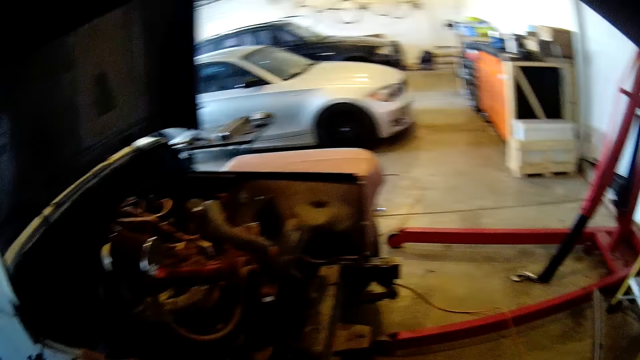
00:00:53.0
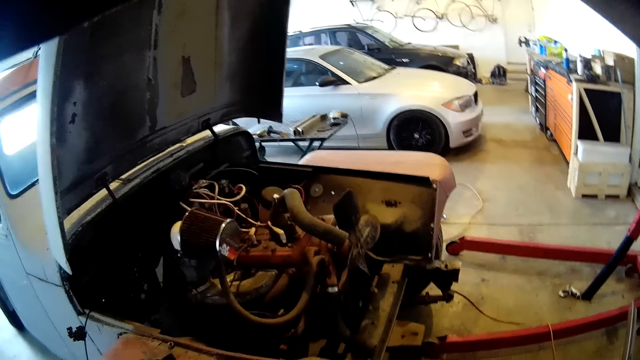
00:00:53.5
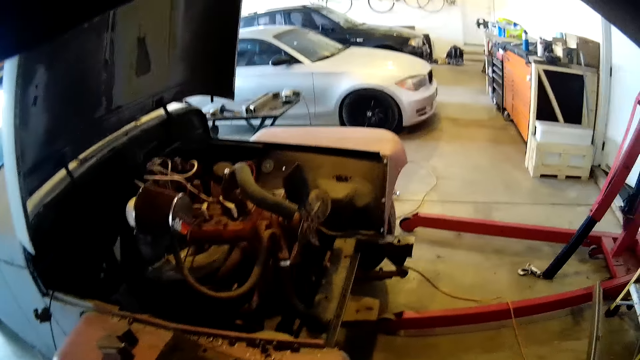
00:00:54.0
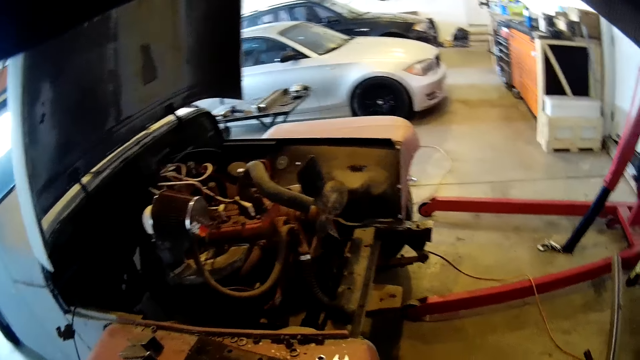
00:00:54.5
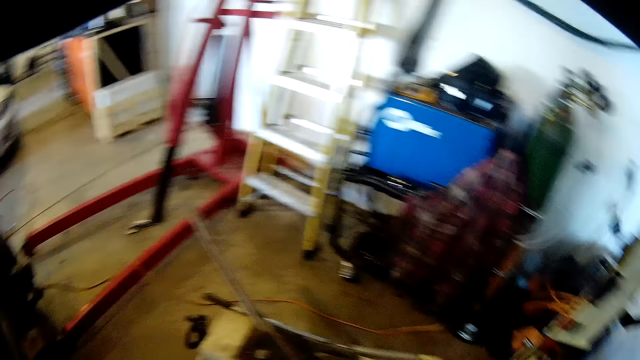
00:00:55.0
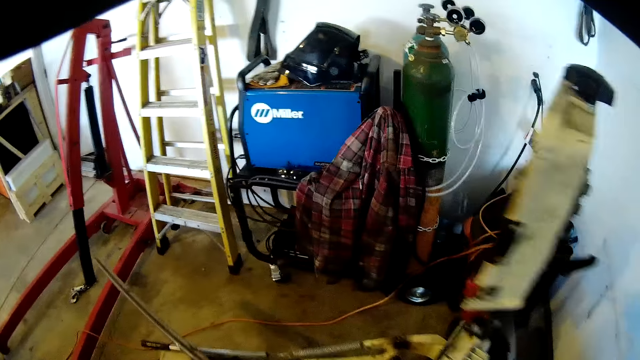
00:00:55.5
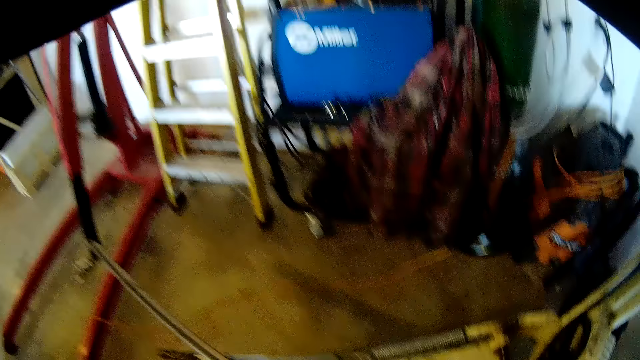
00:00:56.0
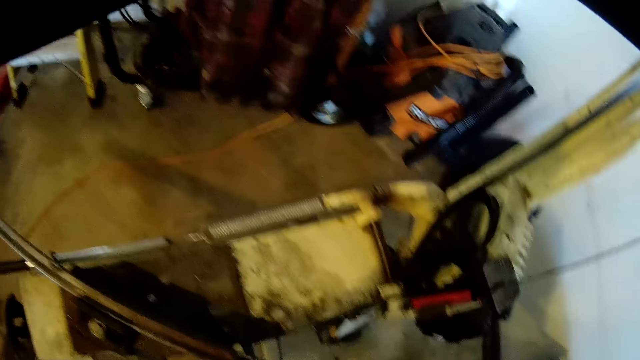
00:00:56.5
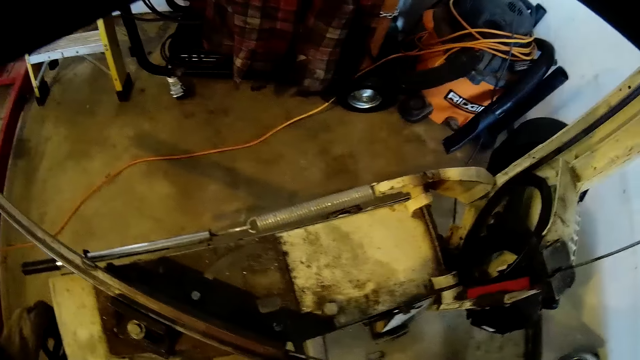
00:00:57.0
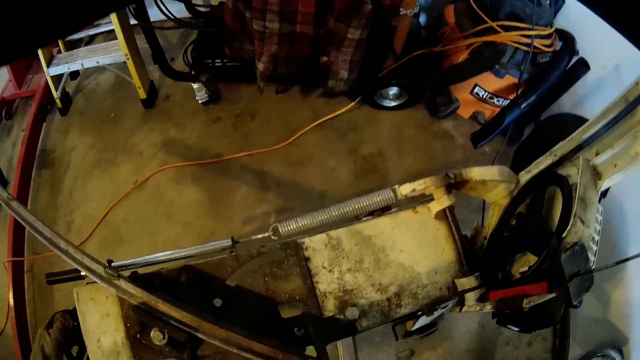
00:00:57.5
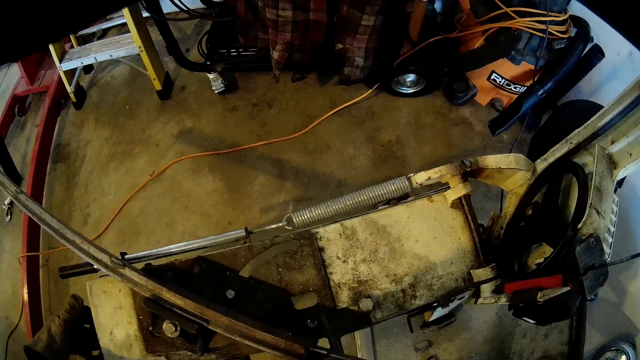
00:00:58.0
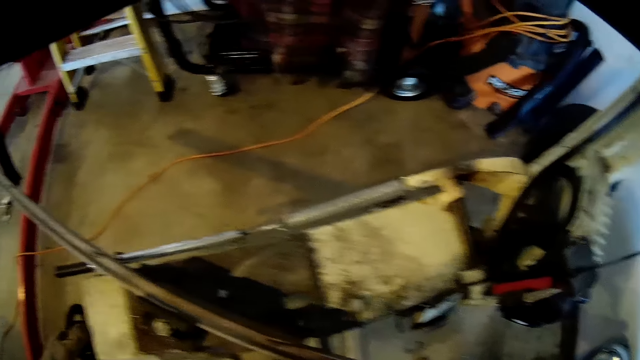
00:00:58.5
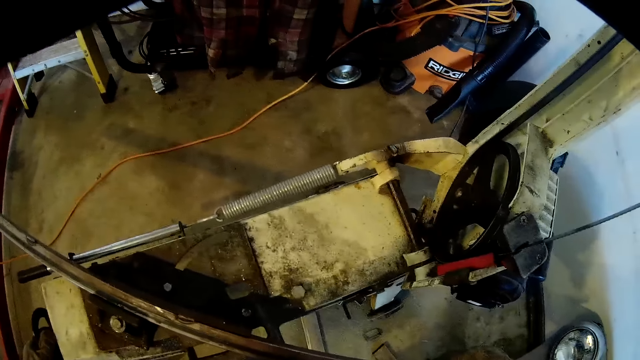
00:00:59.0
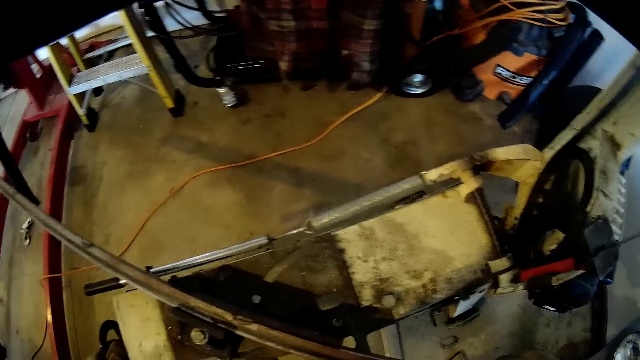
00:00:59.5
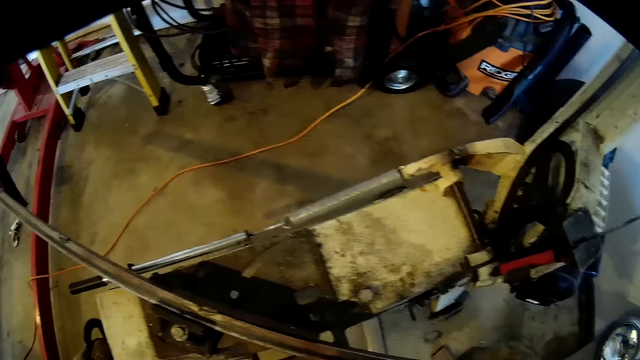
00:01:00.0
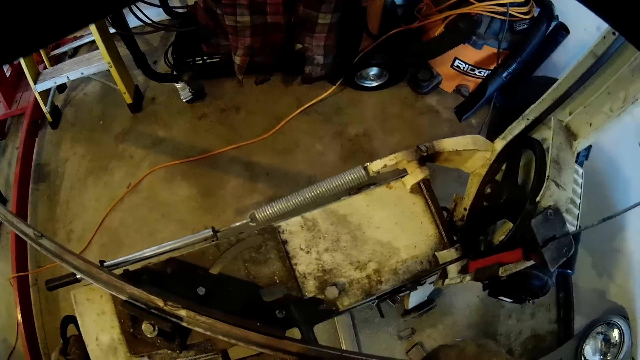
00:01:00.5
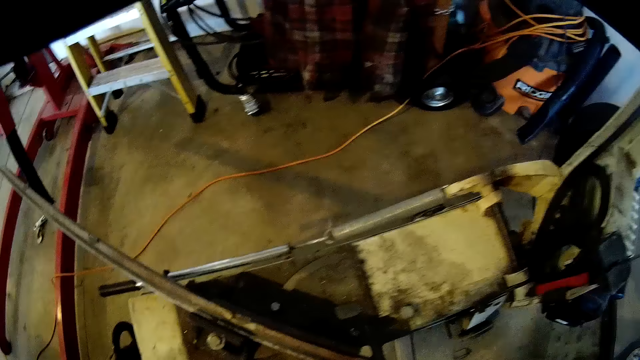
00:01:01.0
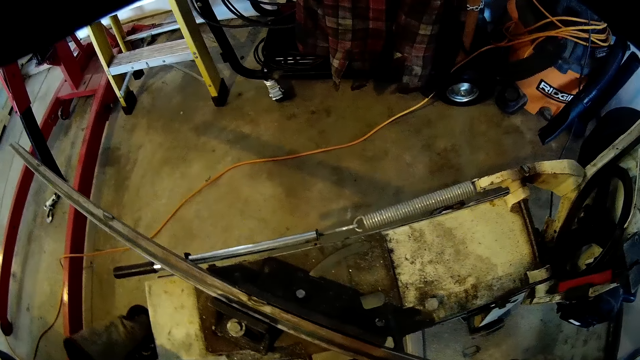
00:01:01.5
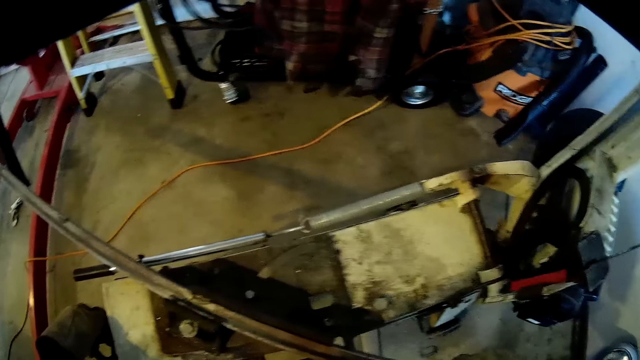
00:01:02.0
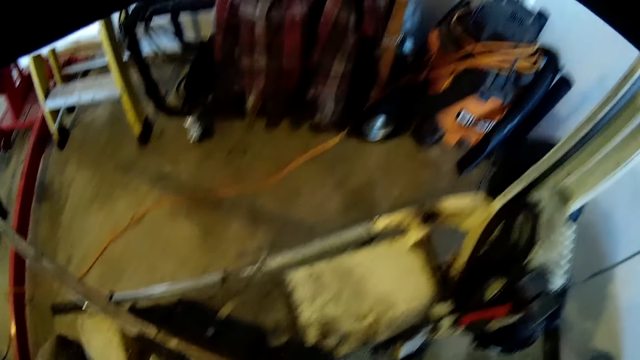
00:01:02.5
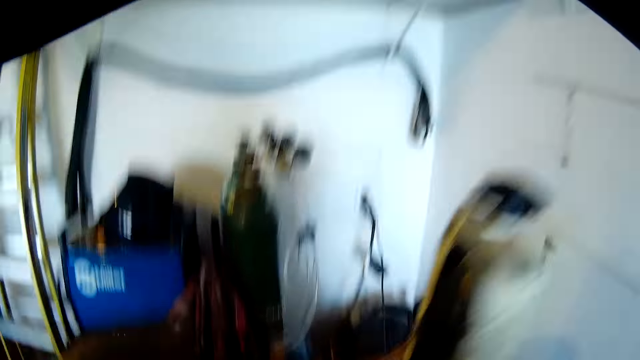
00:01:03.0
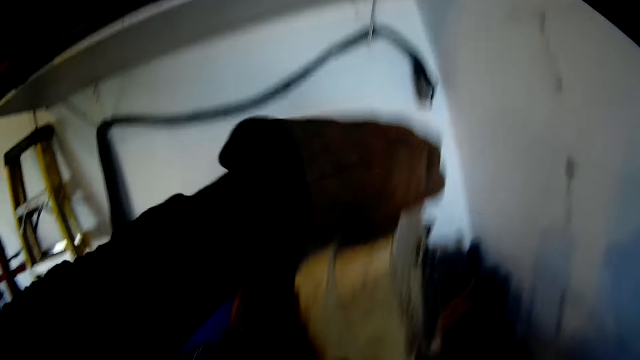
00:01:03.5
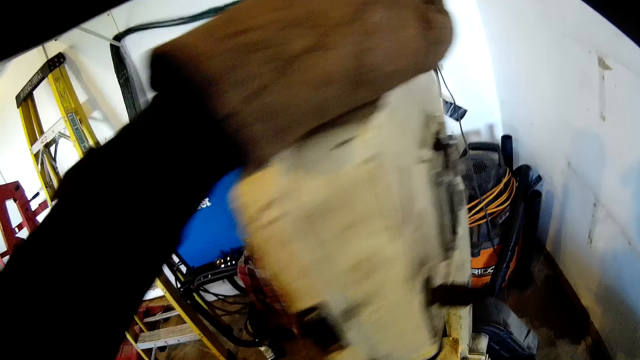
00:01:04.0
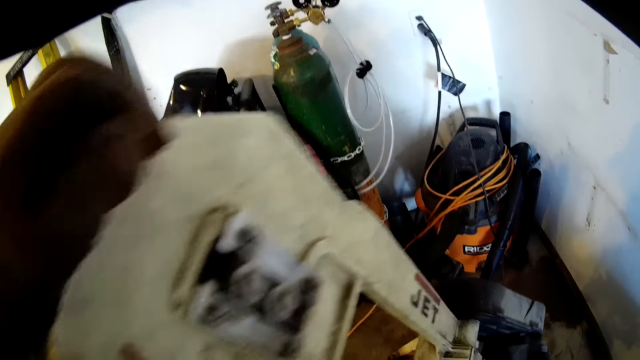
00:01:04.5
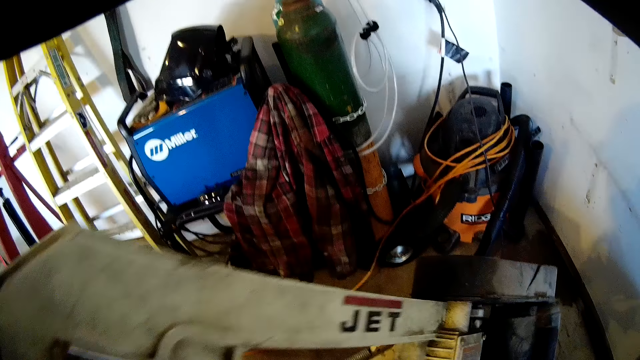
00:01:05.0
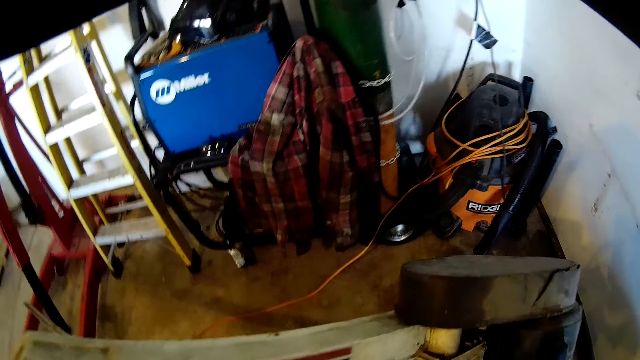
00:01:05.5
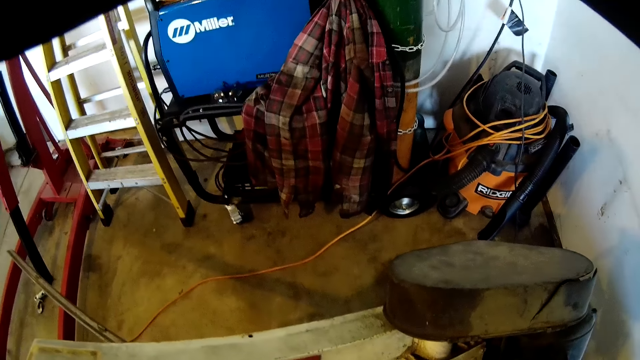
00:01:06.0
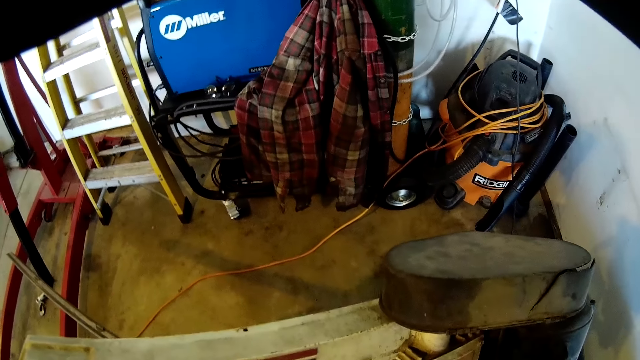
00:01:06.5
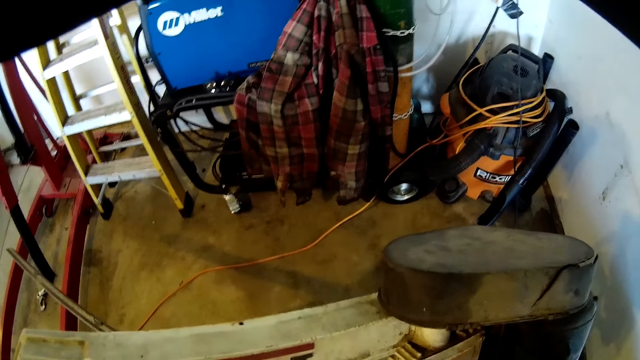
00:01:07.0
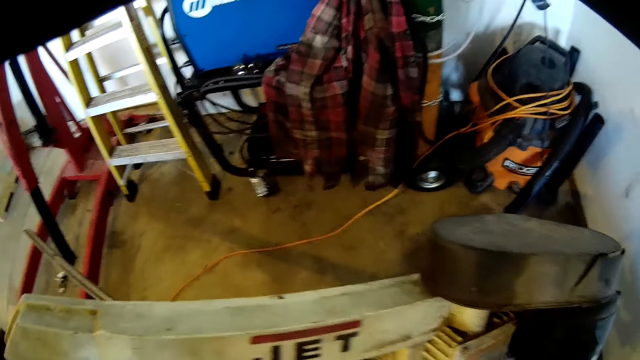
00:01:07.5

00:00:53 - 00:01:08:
The camera wearer moves the tape measure to the right. He looks to the left. He operates the vertical band sawing machine with his left hand. He touches the machine with his left hand. He adjusts the metal on the machine. He pushes down the vertical band sawing machine with his left hand.

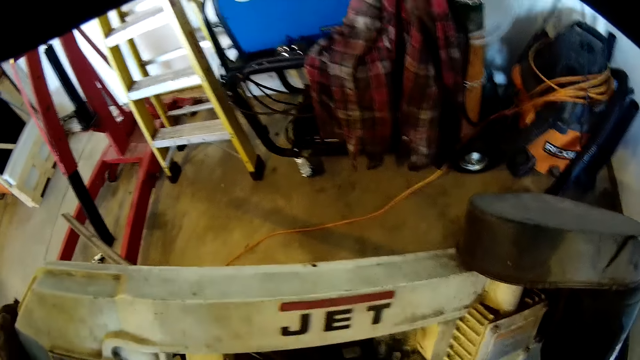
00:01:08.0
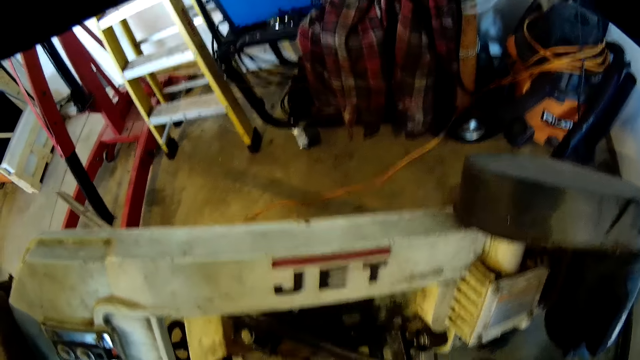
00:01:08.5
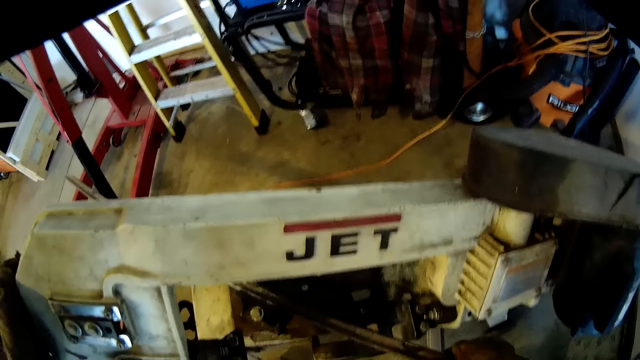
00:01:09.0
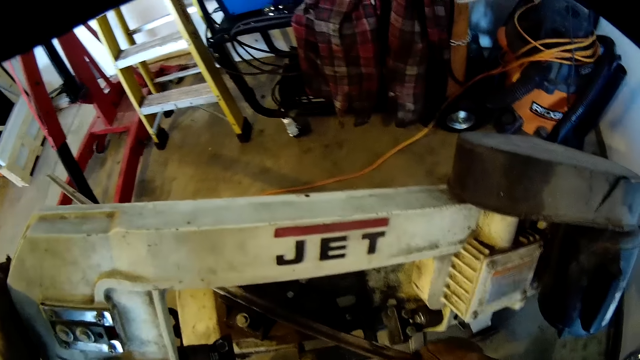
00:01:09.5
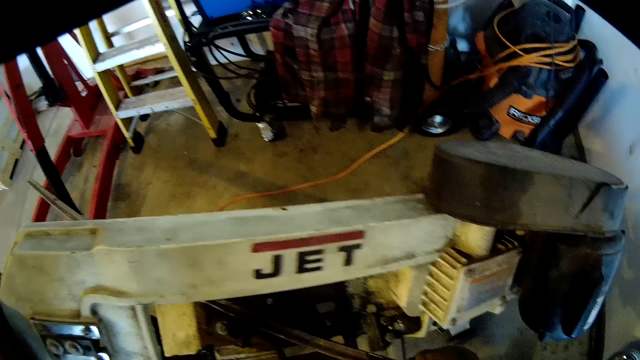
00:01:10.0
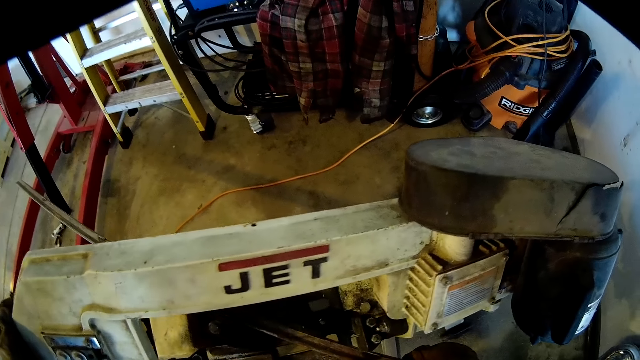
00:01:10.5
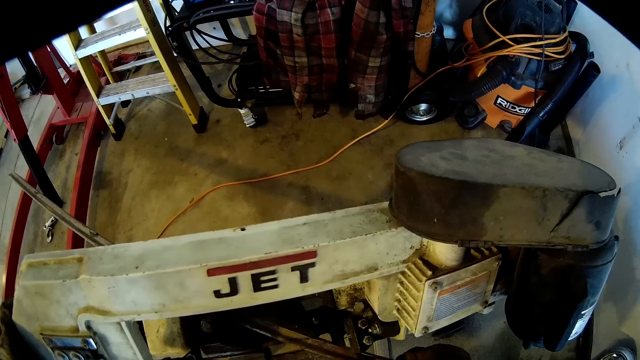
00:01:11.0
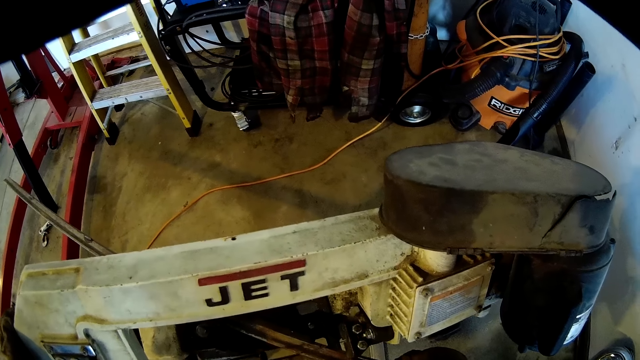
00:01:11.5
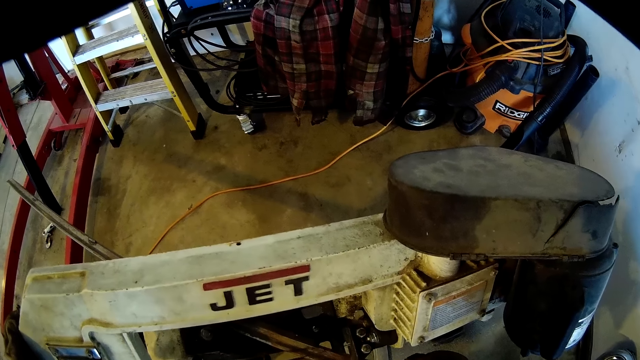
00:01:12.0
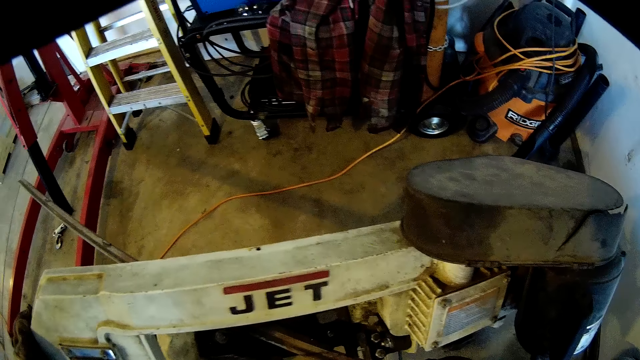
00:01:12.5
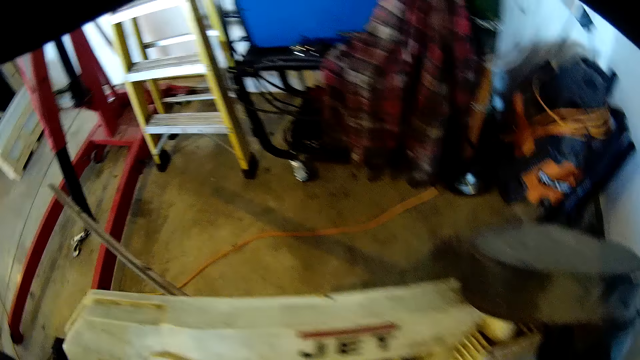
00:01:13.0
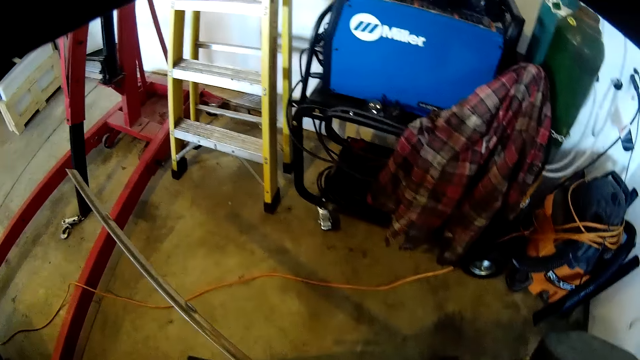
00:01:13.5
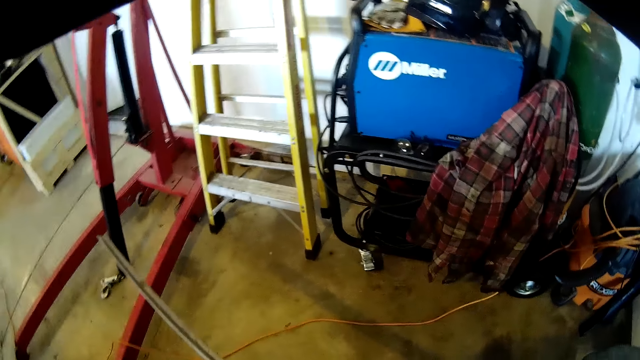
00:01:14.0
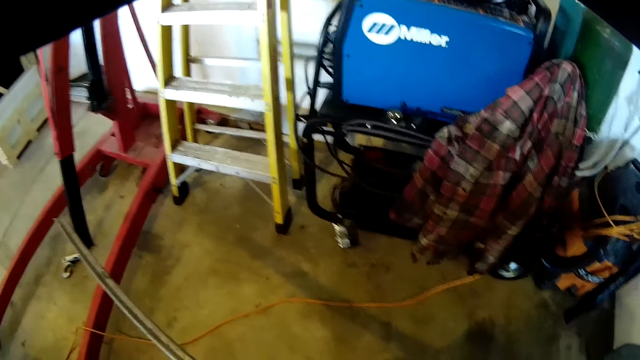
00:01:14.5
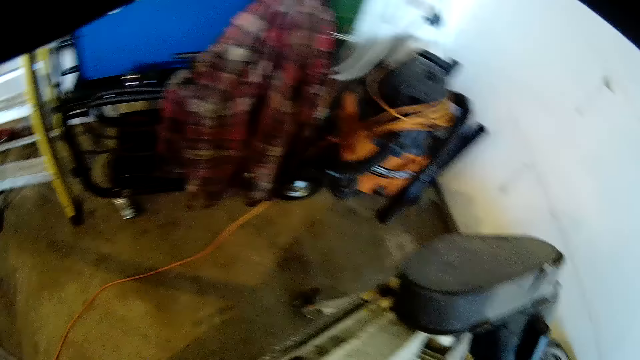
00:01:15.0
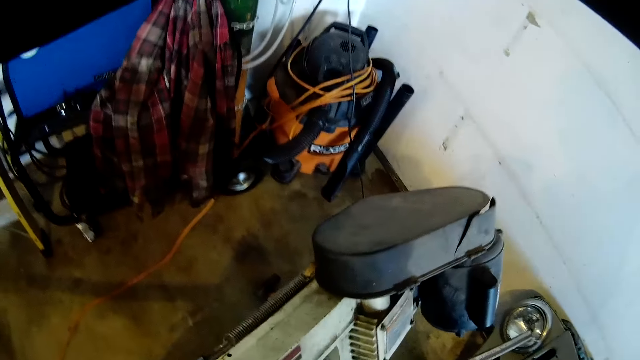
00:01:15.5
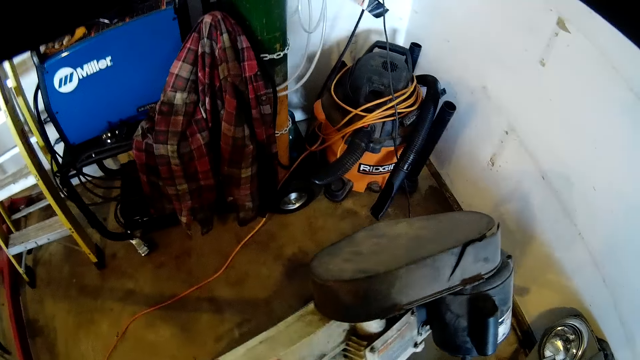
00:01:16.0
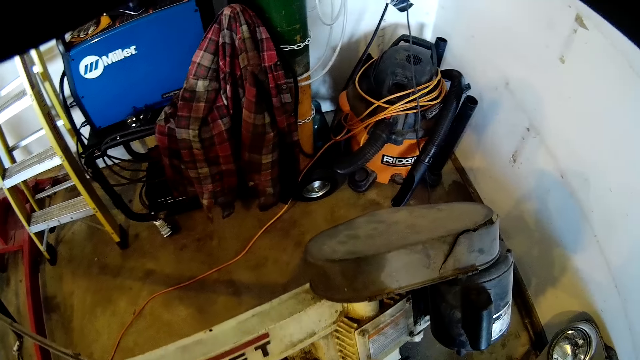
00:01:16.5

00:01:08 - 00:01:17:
The camera wearer adjusts a piece of metal on the vertical band sawing machine with his right hand. He inspects the metal.
